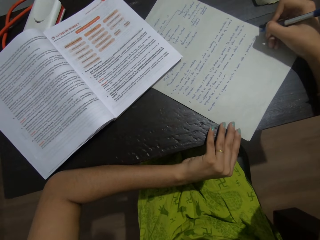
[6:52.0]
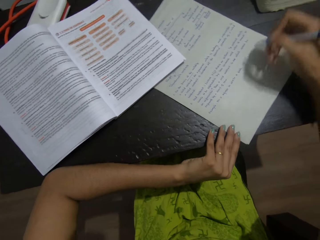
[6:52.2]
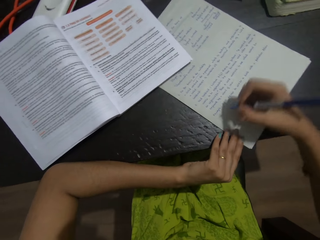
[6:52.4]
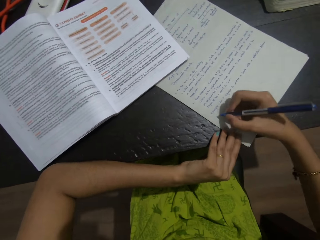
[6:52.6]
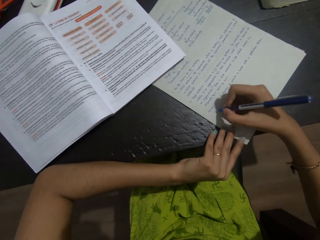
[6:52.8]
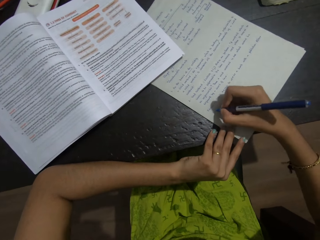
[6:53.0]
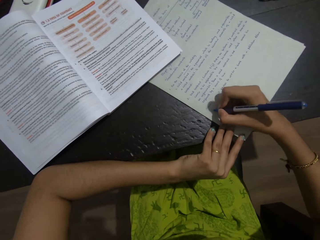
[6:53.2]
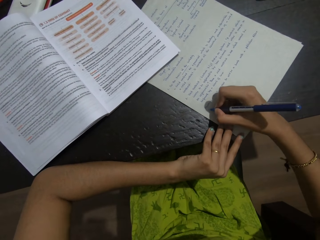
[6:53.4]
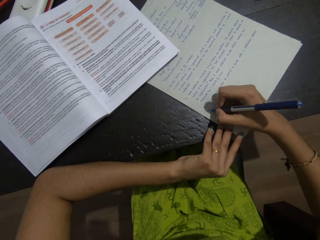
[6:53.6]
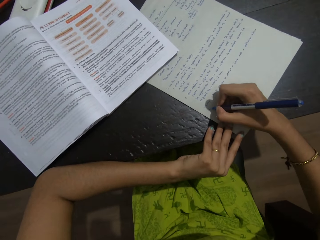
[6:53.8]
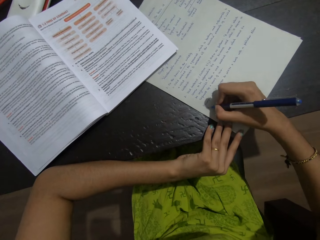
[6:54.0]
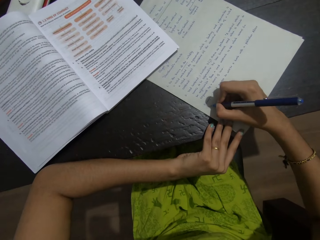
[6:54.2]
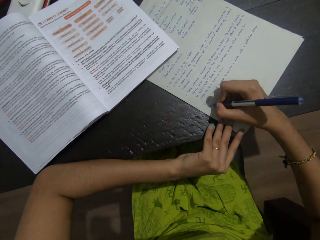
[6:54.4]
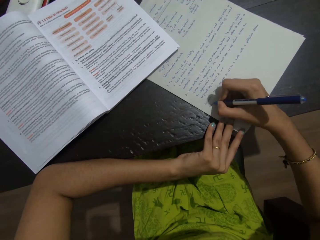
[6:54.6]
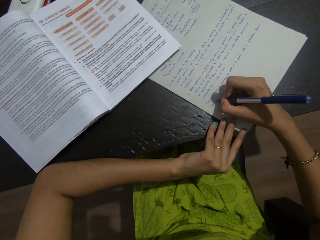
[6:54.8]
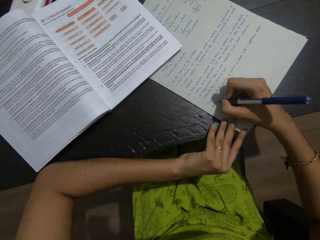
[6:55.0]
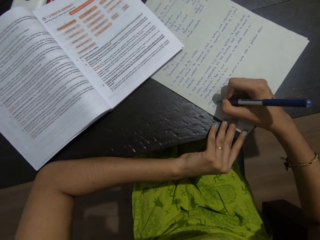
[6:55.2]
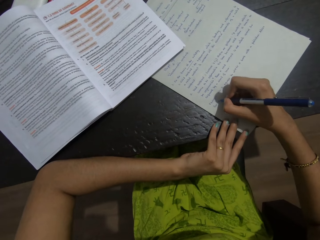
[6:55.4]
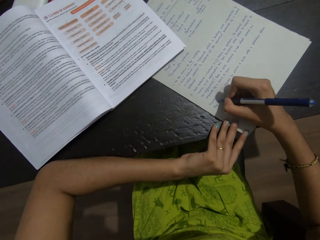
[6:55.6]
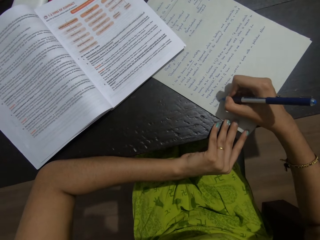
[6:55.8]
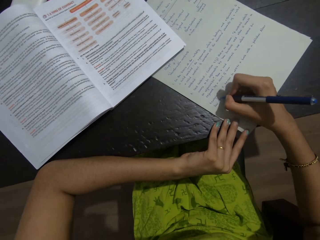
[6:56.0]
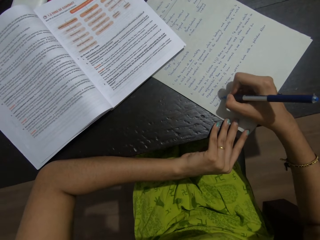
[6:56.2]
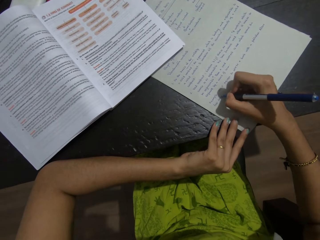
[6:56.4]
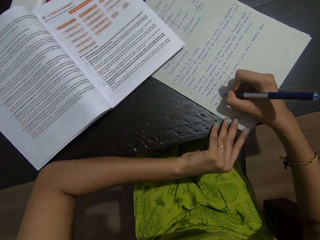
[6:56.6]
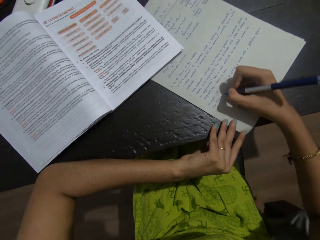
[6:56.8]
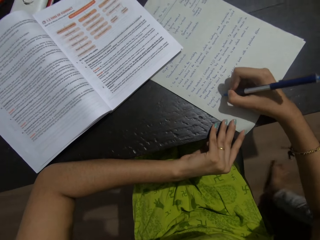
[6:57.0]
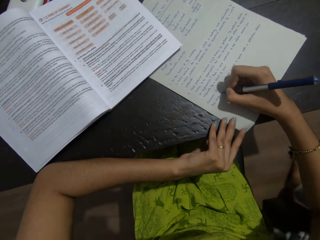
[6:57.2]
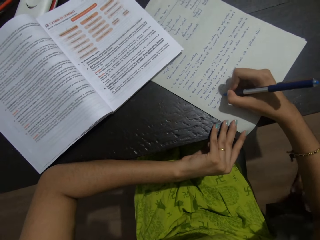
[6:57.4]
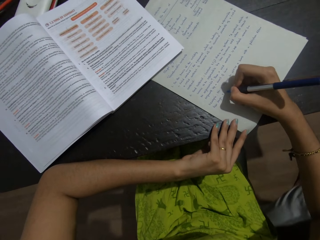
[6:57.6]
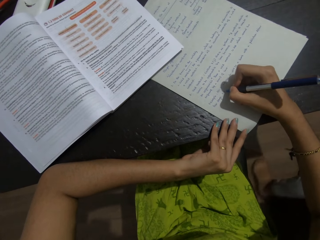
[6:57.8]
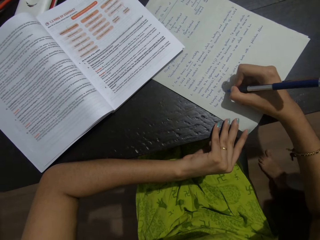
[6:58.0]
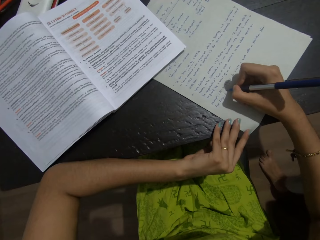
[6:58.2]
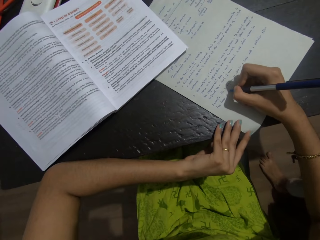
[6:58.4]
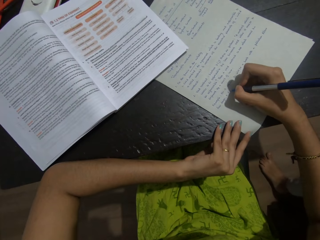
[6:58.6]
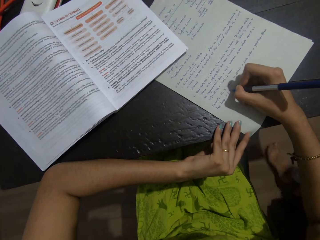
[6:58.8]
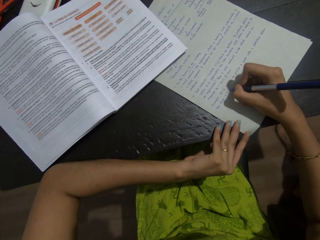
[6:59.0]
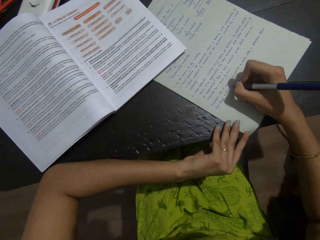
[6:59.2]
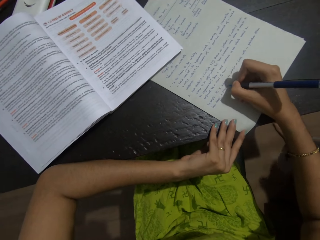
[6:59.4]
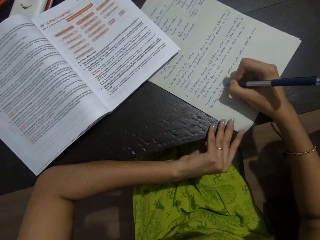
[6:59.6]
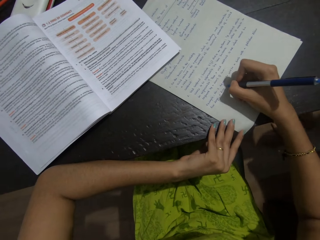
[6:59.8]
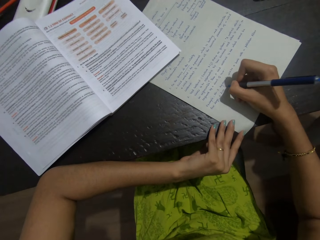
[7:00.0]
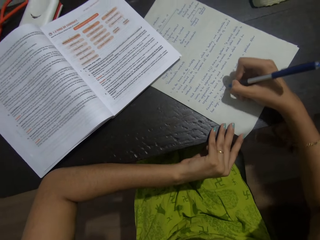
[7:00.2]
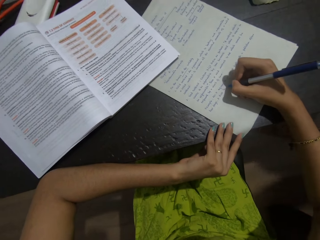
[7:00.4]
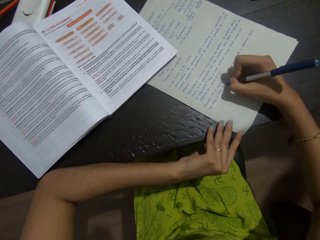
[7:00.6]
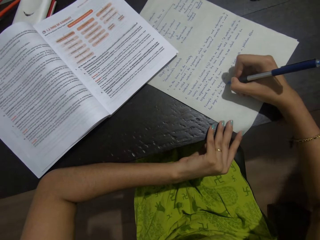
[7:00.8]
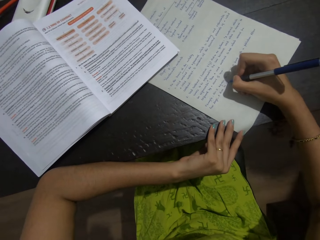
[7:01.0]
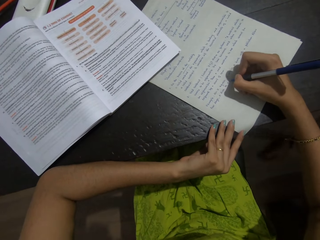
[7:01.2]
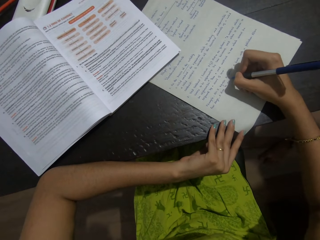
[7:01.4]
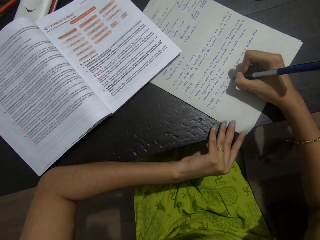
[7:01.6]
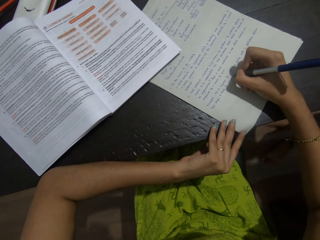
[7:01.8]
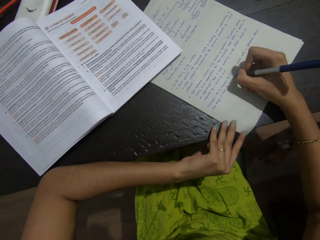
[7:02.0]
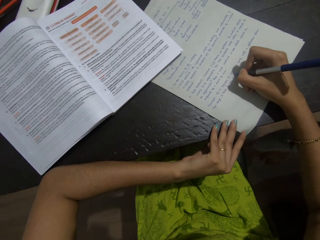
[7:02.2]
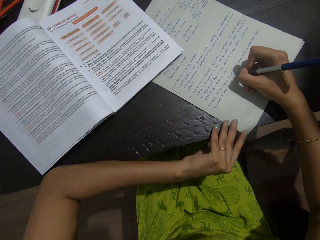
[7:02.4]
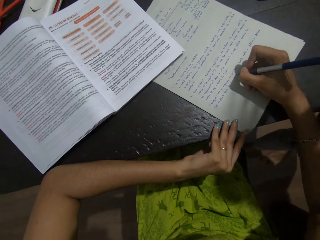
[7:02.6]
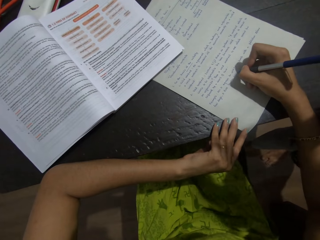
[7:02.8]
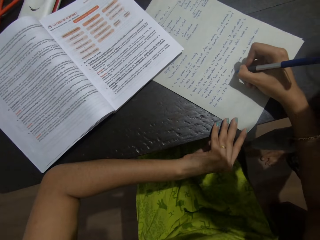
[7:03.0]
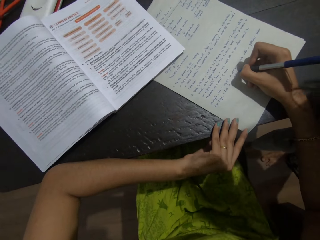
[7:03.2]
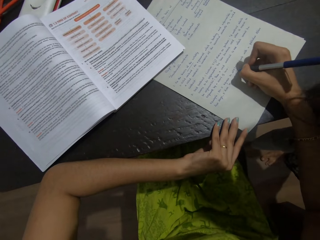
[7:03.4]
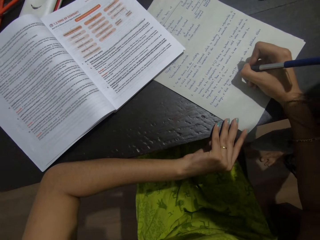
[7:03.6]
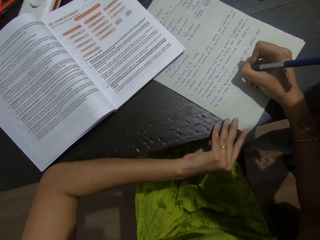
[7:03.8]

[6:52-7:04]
A baby walks around. The camera wearer writes on a piece of paper with a pen. The baby walks around.

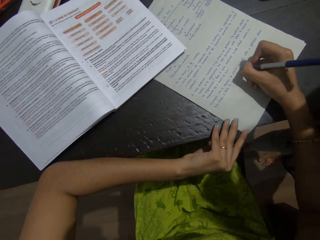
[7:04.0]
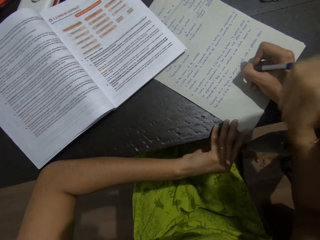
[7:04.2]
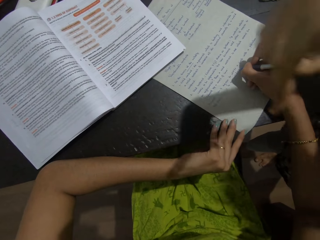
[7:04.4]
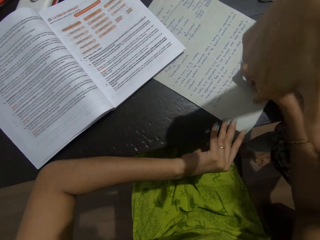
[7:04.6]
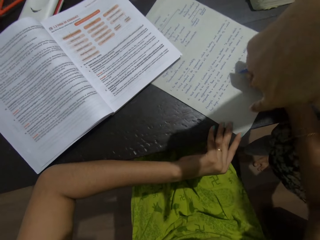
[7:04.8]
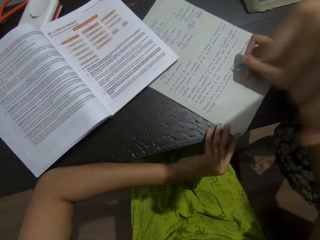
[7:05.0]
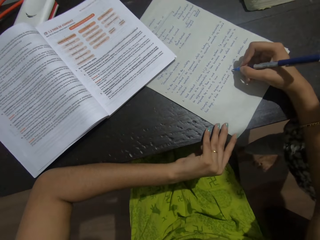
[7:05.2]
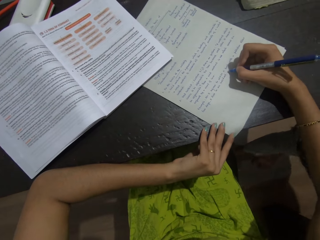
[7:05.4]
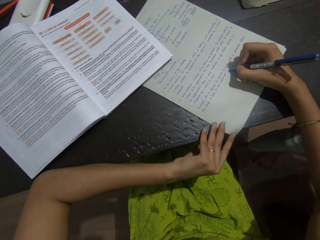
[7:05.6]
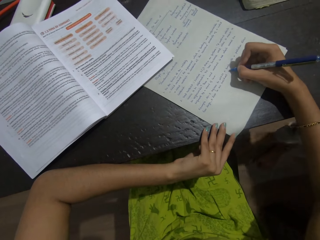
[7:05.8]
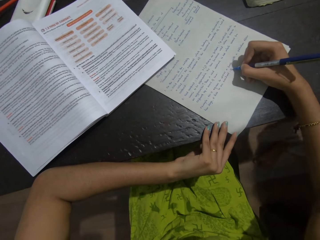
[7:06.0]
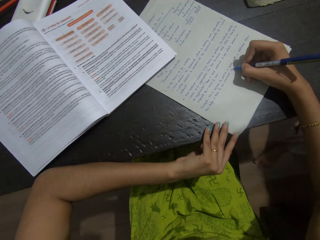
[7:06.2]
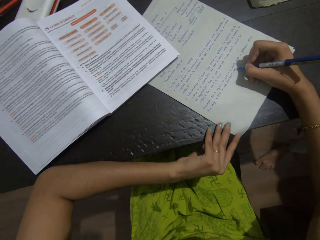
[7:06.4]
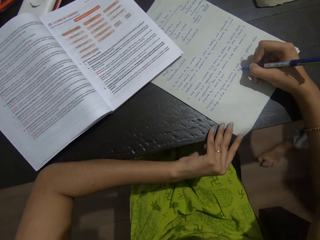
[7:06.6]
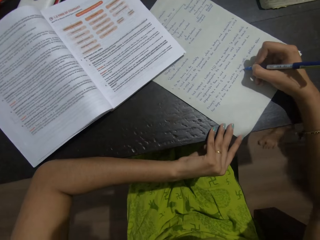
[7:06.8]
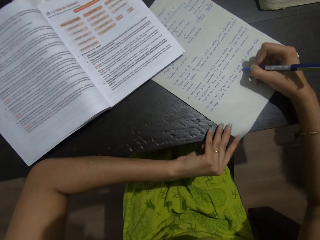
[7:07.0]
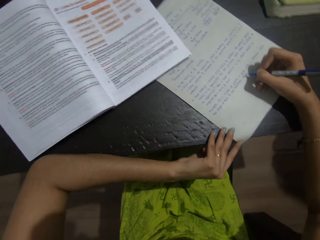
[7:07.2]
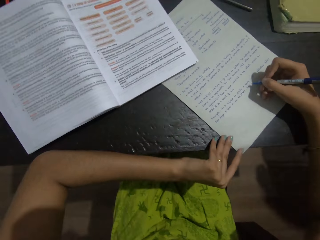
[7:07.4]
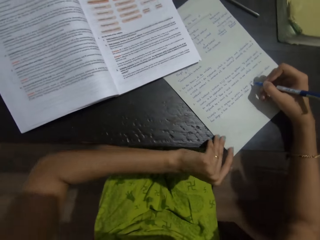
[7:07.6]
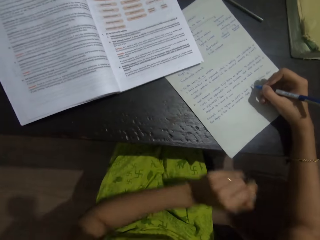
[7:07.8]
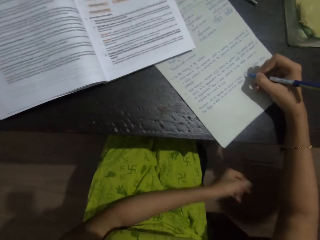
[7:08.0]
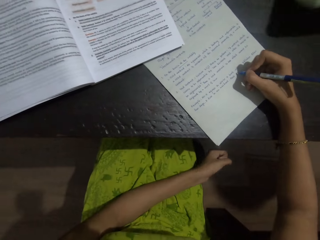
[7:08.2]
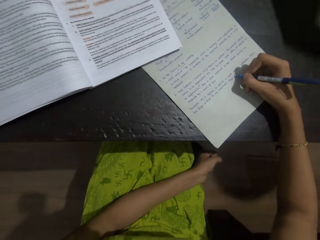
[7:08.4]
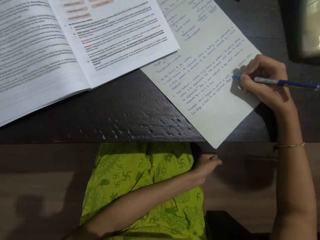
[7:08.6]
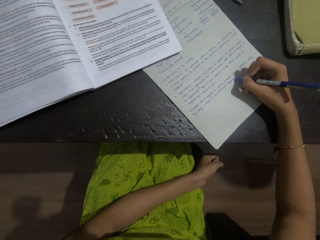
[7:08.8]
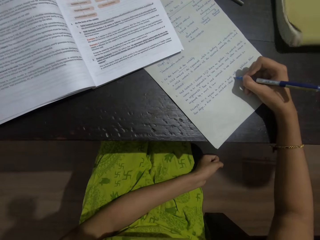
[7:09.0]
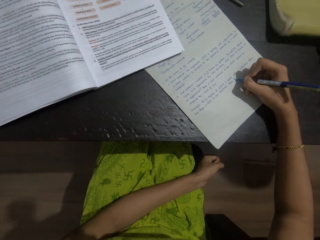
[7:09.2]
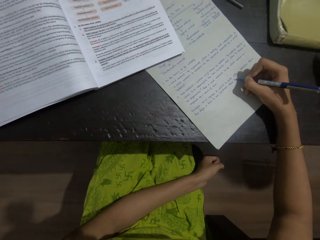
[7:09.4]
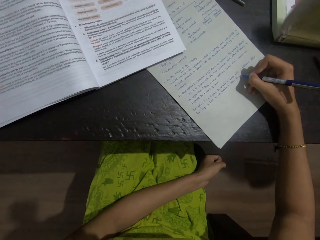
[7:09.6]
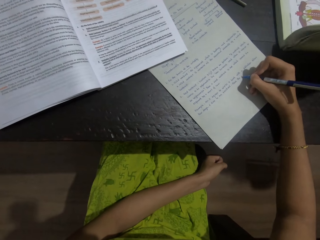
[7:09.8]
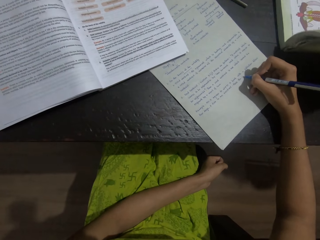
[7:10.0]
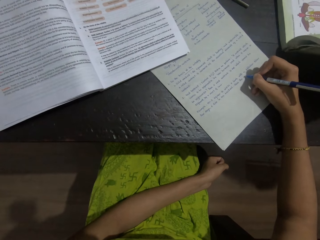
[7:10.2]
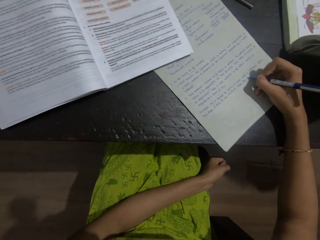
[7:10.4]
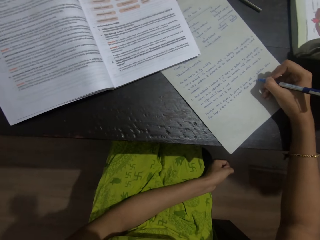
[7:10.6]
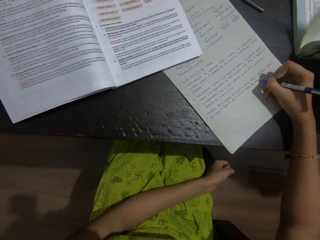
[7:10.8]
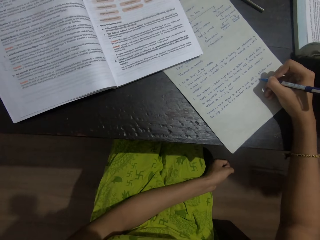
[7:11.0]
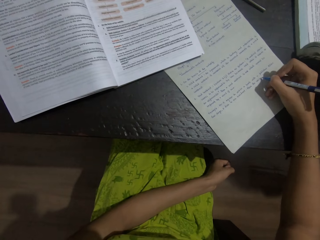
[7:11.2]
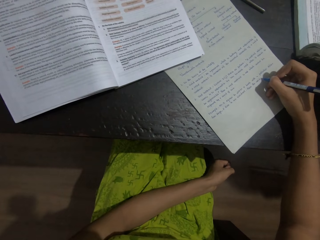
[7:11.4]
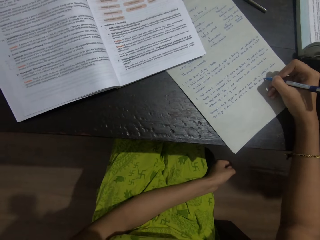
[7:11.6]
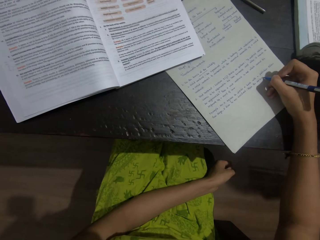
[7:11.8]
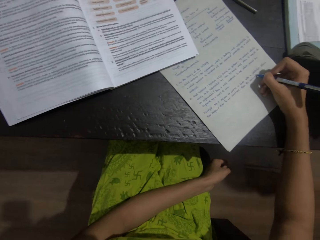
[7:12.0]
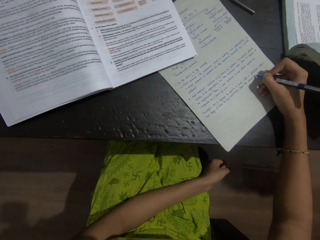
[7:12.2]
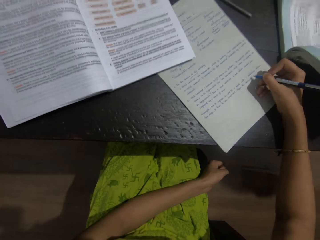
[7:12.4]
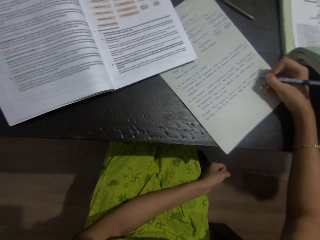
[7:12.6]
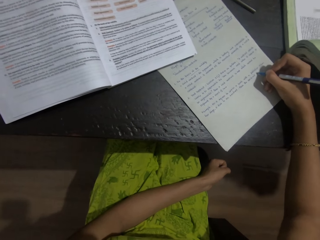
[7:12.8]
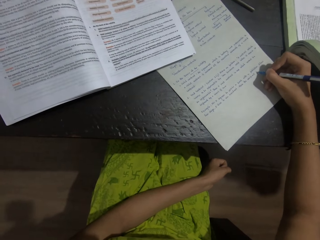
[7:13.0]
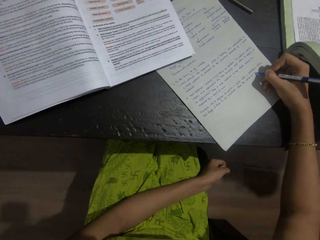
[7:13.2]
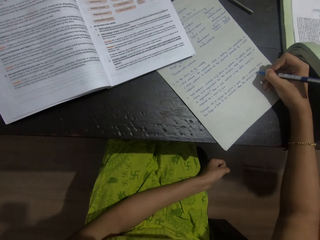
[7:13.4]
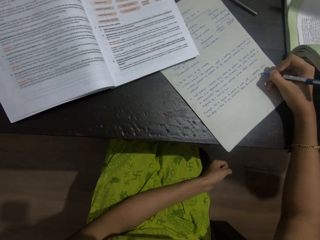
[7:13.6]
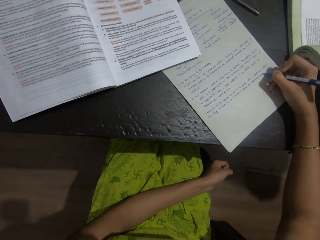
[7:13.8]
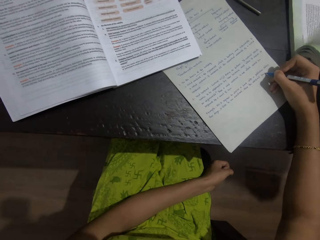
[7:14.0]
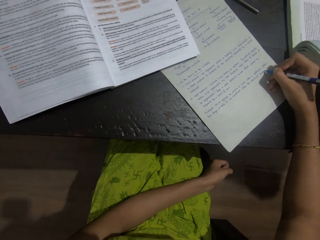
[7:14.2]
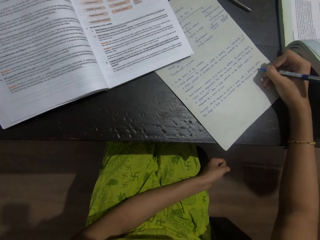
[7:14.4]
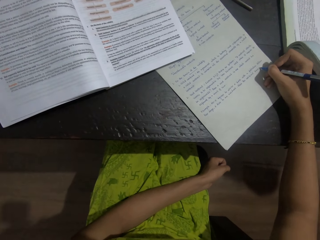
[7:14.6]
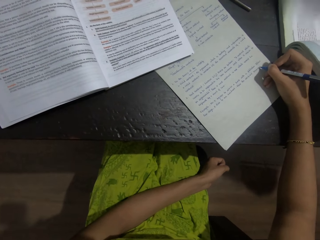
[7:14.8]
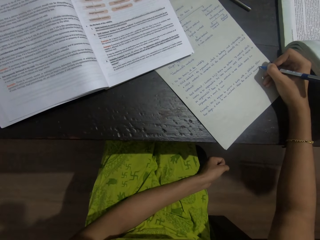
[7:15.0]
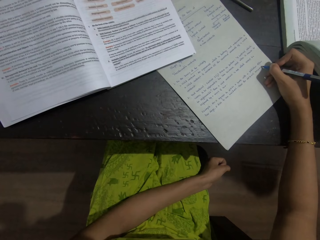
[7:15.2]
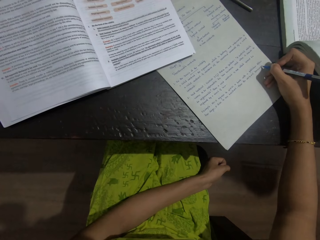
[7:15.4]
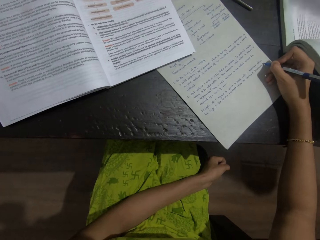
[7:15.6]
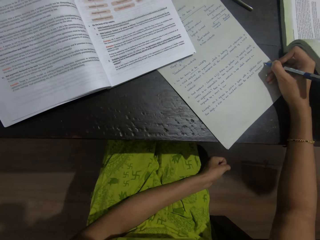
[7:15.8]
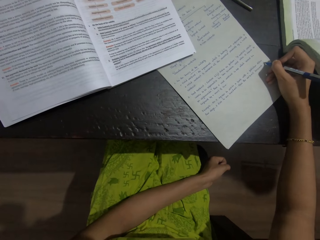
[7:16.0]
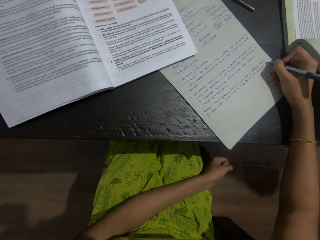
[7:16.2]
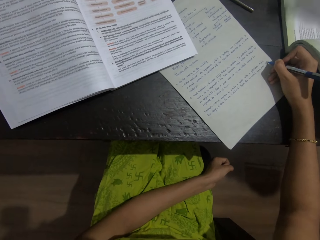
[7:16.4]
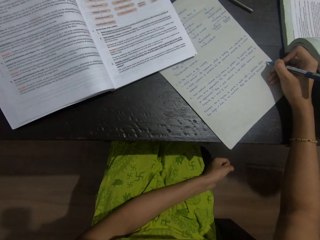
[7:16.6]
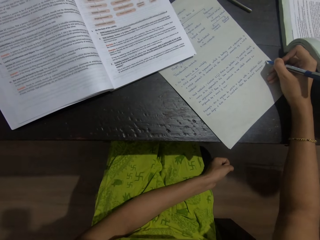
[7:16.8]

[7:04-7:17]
A baby holds the camera wearer's hands. The camera wearer writes on a piece of paper with a pen. The baby walks around. The camera wearer puts the left hand on the lap. The baby puts the book on the table. The camera wearer writes on the piece of paper with the pen. The baby drags the book on the table. The camera wearer writes on the piece of paper with the pen. The baby opens the book page.
